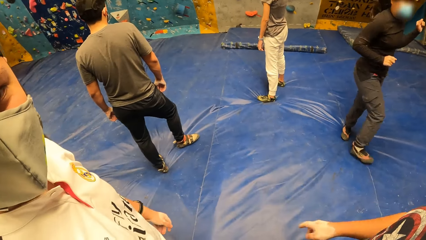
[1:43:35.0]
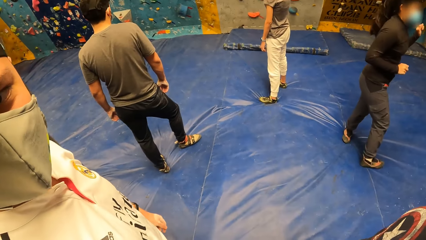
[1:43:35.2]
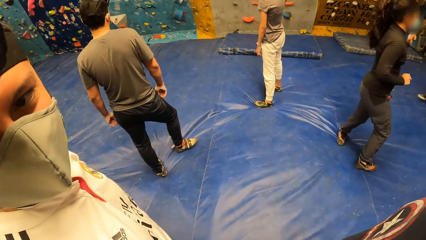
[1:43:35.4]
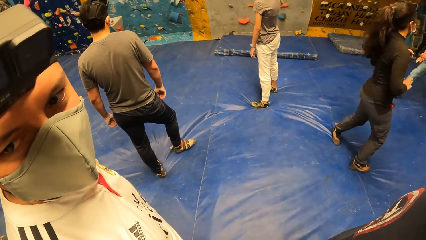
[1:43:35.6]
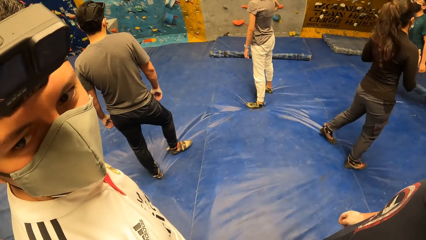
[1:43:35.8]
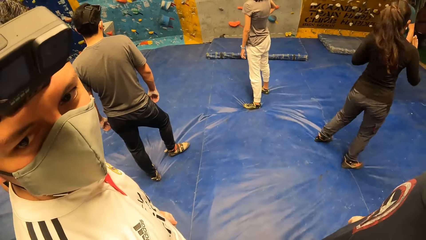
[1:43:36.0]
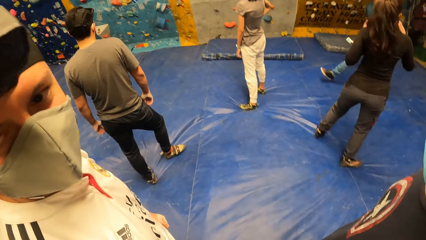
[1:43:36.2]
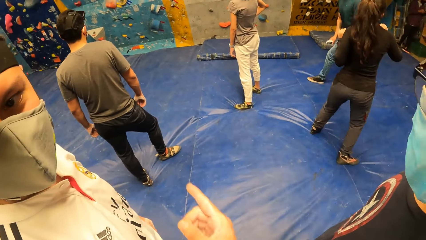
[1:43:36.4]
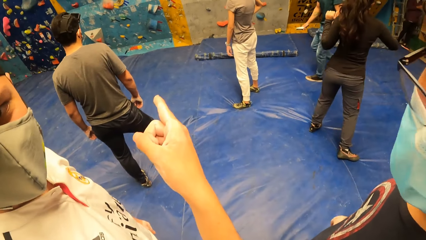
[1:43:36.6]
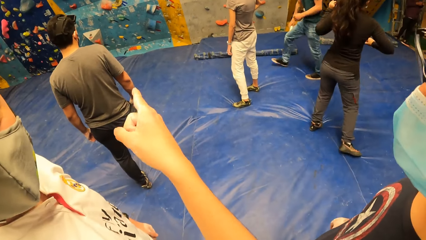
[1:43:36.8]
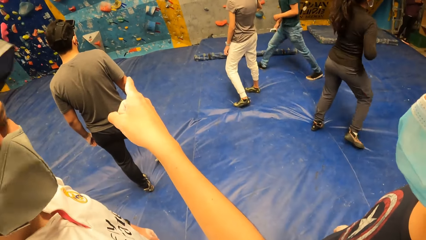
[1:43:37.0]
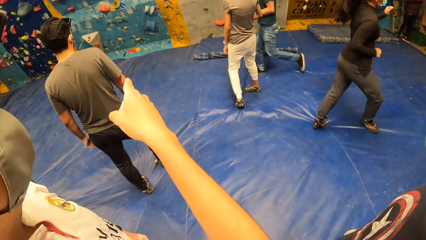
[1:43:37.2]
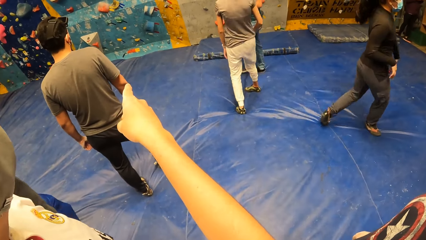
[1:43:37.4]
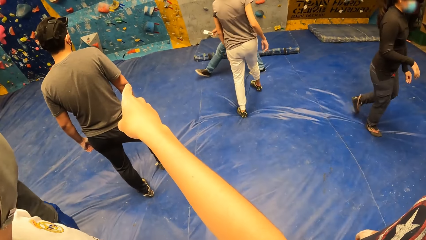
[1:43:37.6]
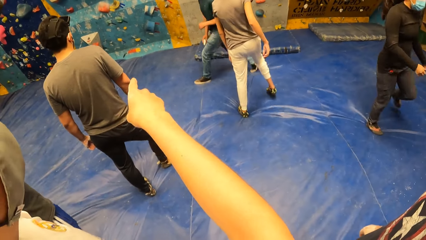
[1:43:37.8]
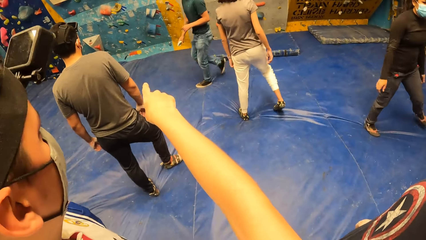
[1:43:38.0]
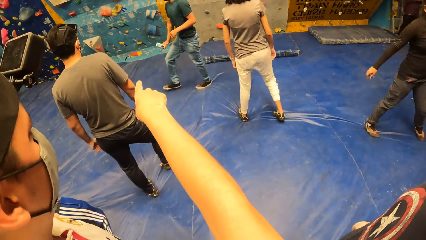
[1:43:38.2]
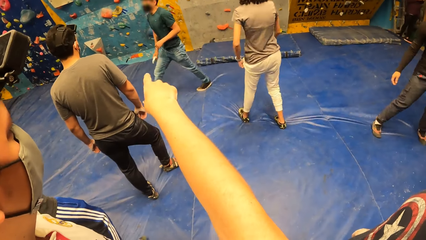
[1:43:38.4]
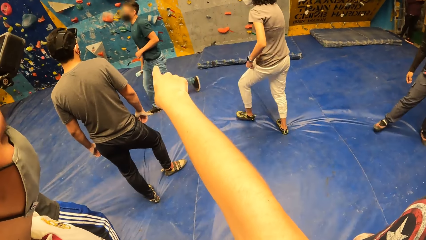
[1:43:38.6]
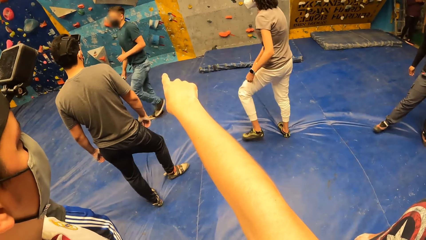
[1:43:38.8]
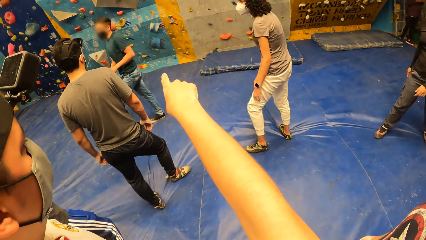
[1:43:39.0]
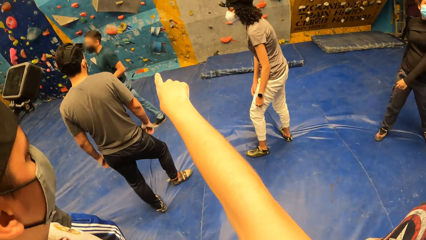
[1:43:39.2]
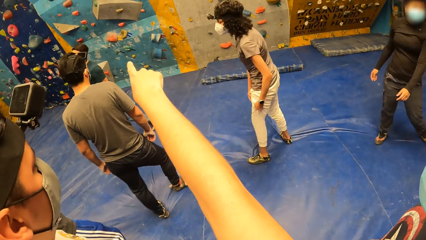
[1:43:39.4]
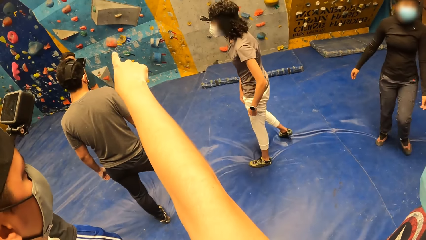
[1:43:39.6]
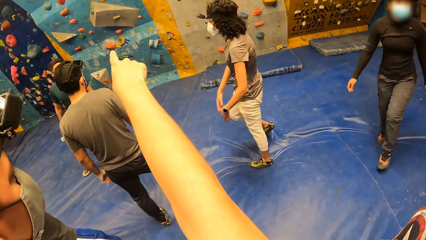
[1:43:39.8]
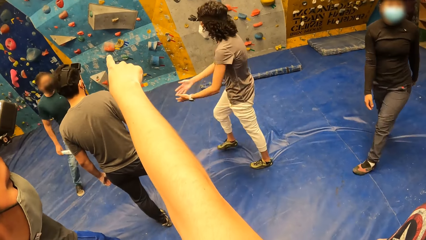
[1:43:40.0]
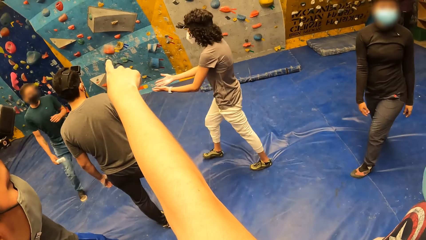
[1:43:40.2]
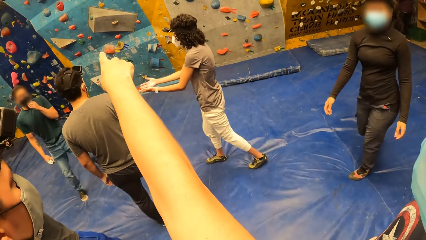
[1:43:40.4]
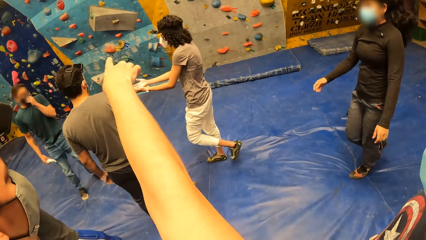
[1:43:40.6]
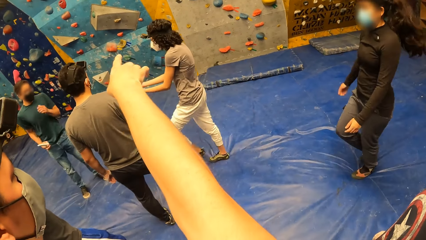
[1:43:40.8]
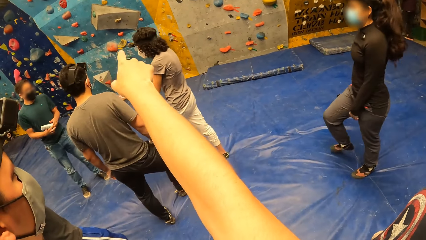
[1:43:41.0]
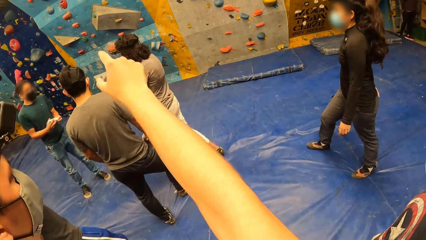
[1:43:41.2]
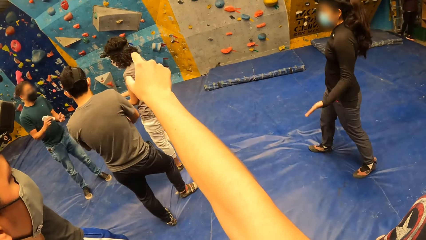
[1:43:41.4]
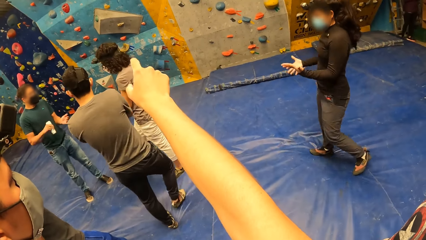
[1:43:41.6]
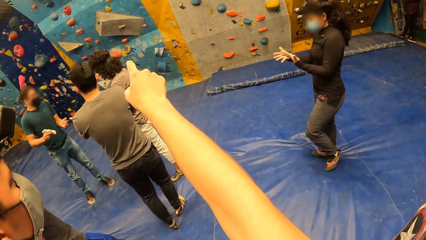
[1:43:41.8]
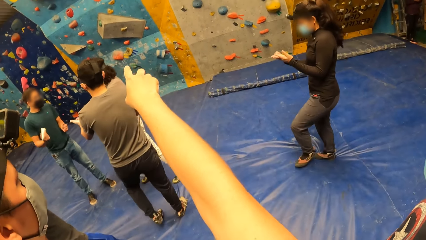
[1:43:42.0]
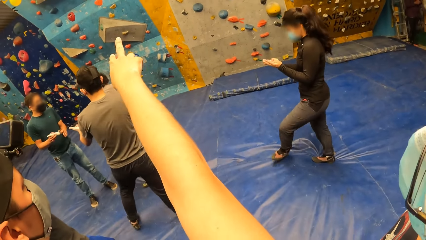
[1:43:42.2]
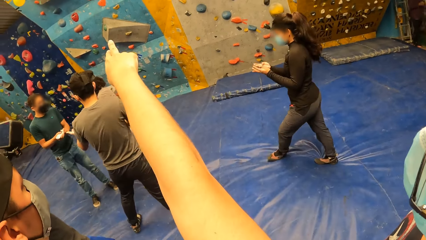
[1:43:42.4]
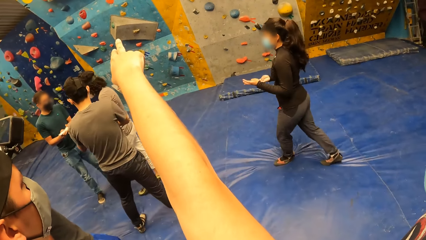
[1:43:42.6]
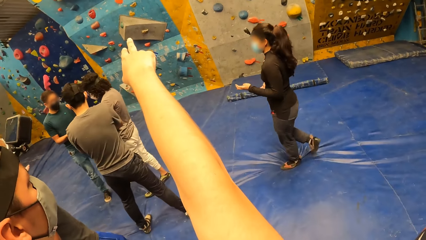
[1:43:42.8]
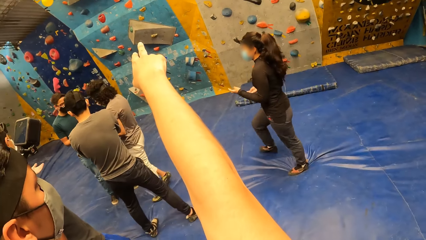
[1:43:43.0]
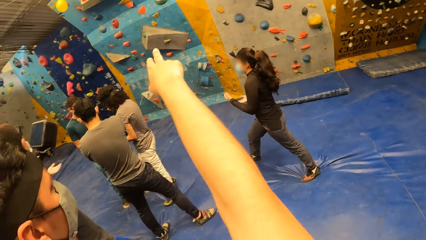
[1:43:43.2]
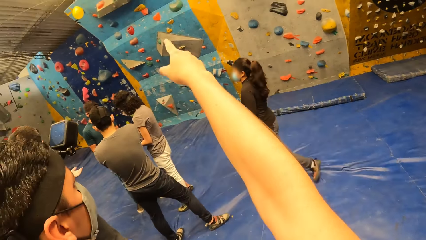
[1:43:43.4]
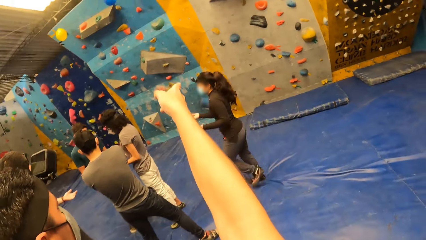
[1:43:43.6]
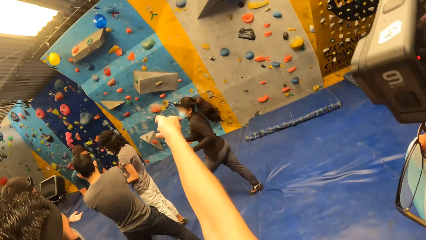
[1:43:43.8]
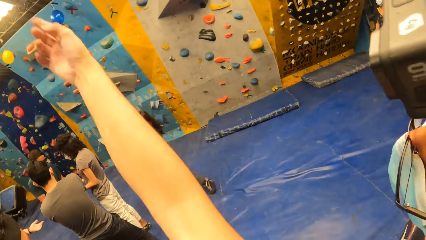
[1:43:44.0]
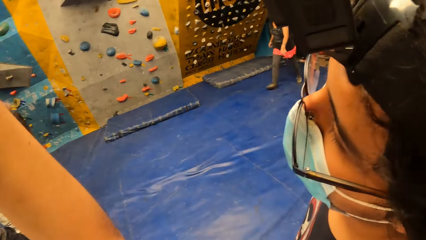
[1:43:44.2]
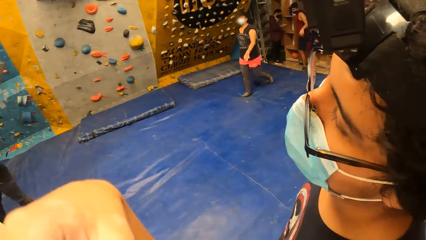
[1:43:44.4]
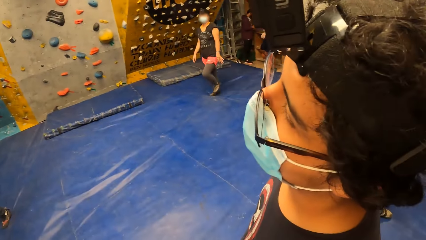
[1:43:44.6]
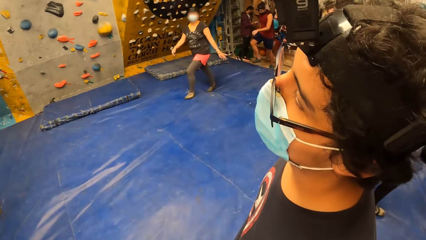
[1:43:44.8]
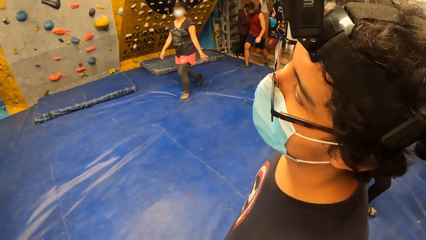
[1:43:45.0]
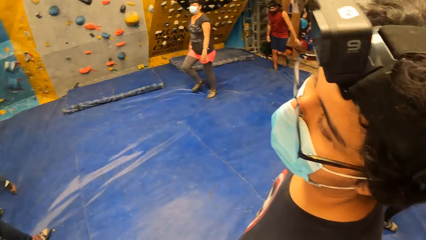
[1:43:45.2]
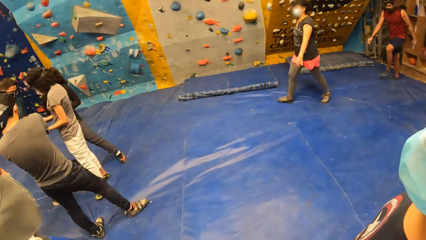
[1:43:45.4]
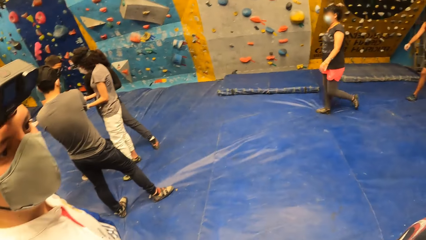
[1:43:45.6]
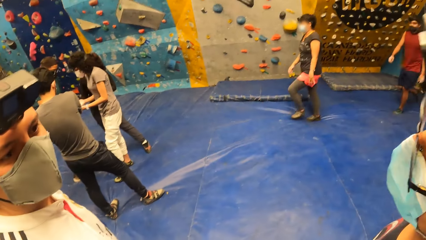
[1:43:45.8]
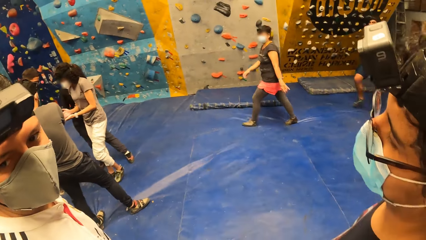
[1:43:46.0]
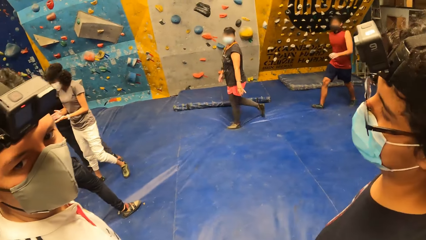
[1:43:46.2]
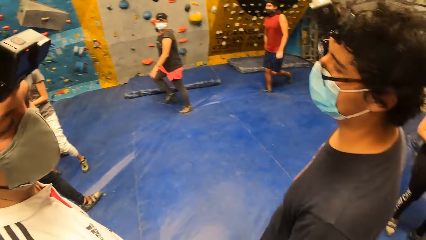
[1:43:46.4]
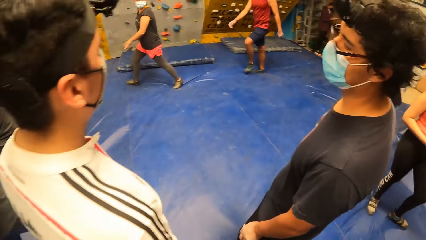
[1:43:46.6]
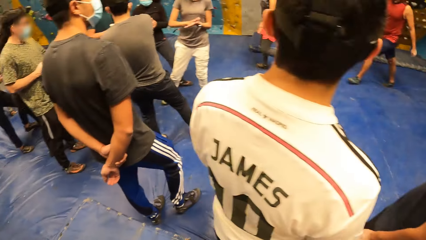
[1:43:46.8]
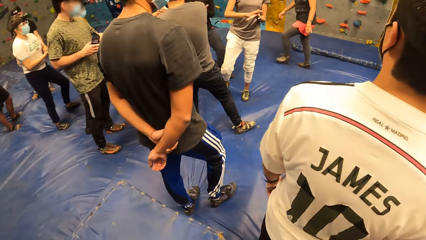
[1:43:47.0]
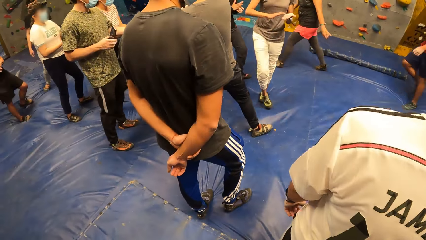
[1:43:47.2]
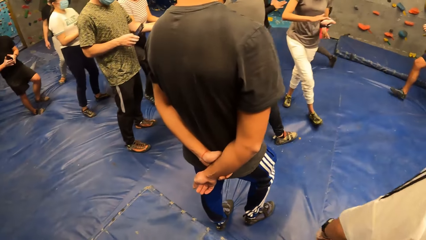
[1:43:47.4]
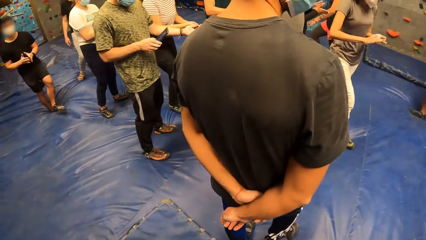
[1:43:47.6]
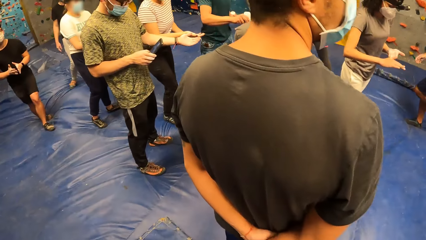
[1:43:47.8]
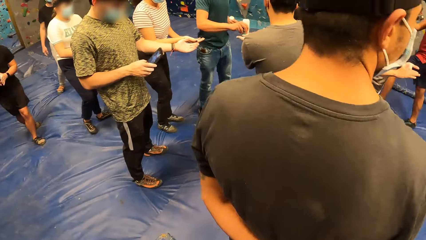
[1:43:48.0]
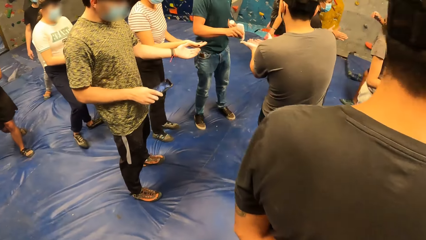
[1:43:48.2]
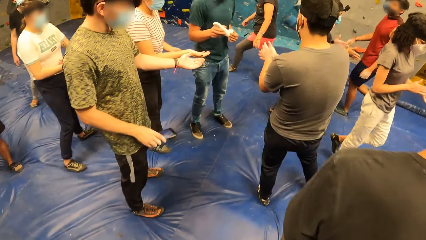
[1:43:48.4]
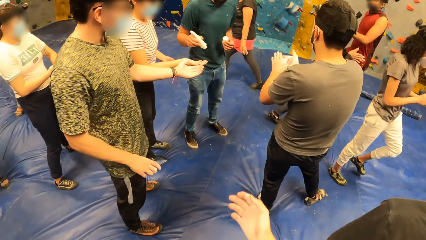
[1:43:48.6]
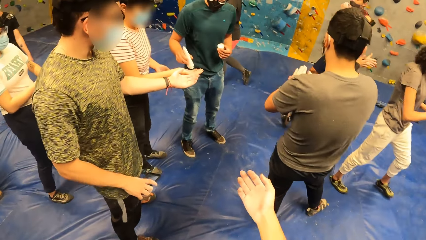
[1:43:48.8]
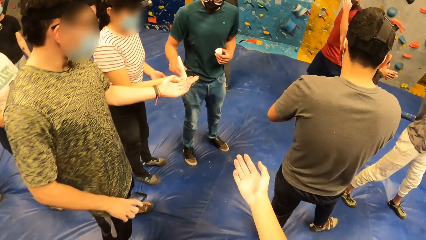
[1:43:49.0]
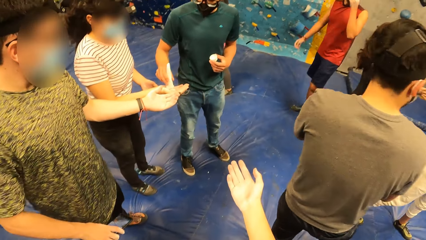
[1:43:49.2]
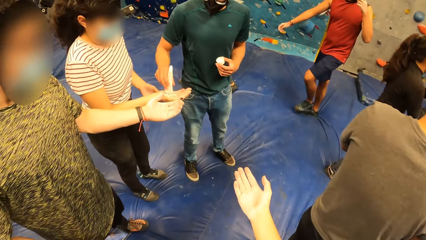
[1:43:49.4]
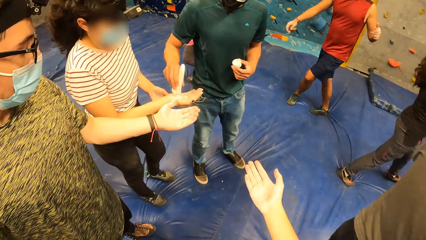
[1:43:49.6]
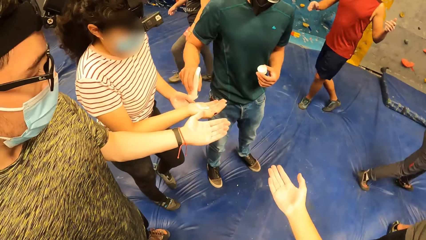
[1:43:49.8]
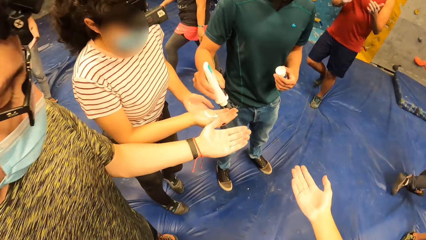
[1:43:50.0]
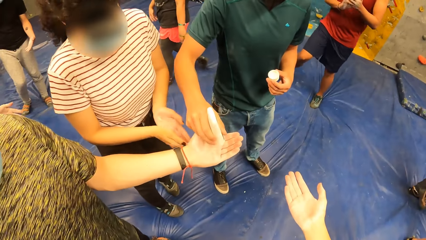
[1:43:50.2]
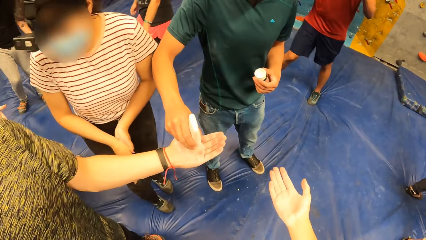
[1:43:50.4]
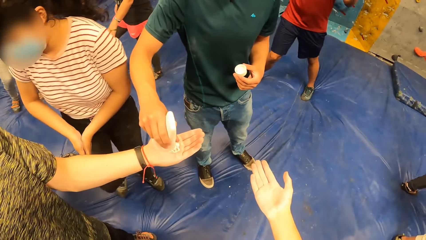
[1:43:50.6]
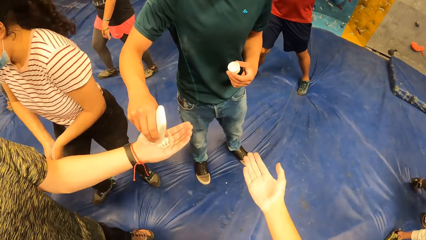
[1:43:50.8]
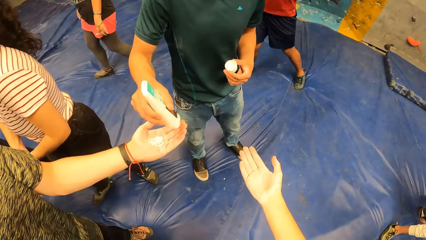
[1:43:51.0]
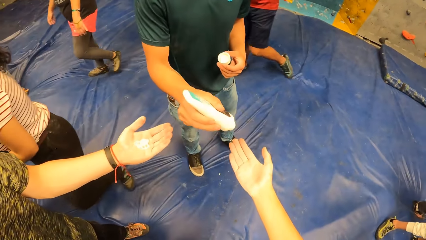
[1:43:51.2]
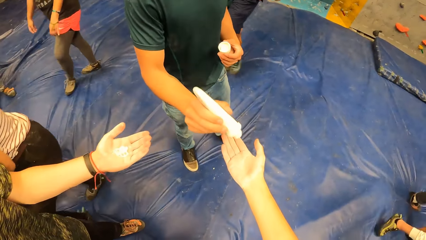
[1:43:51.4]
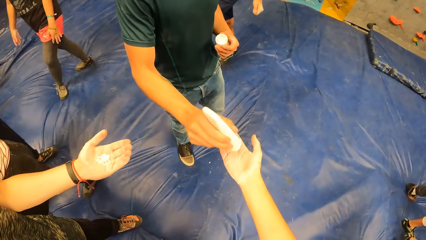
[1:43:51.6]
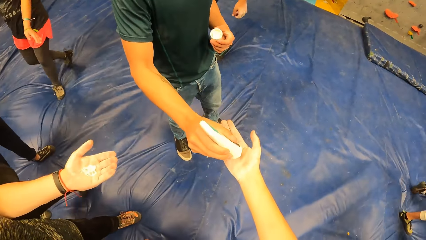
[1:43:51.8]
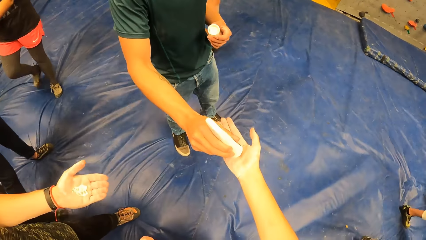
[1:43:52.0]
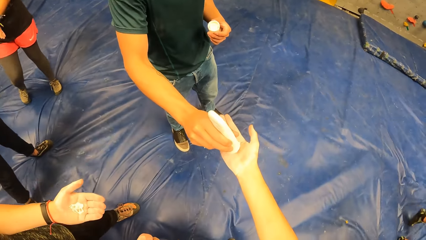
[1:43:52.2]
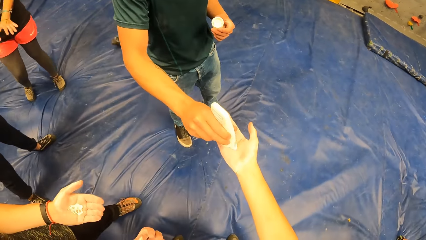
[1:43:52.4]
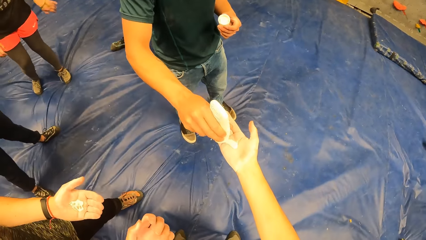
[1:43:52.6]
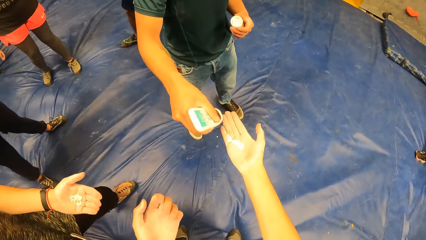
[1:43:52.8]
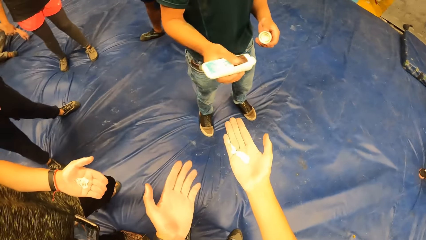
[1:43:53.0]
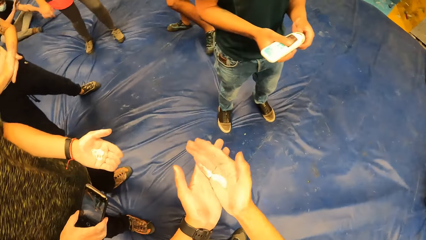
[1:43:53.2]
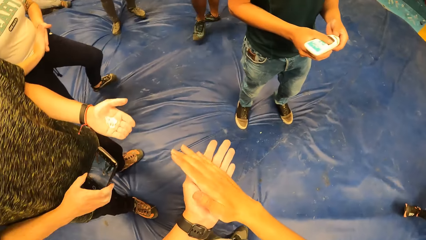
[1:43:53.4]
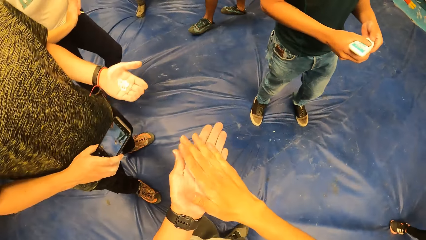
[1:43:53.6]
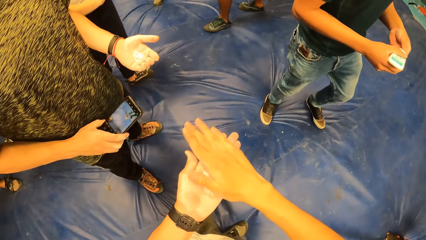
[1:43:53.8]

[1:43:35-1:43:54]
A man gestures his hand. The camera wearer gestures his hand. Another man walks around the room. The camera wearer points his right hand at the wall. The other man stands in the room, shakes something. The camera wearer looks around the room. The instructor pours cream from the cream container in his right hand on people's palms. The camera wearer walks to the instructor. He stretches his right hand. The instructor puts the cream on the camera wearer's palm with his right hand.
